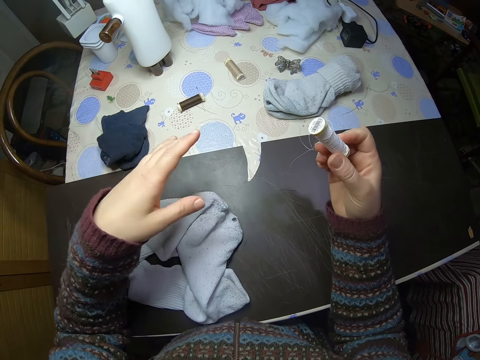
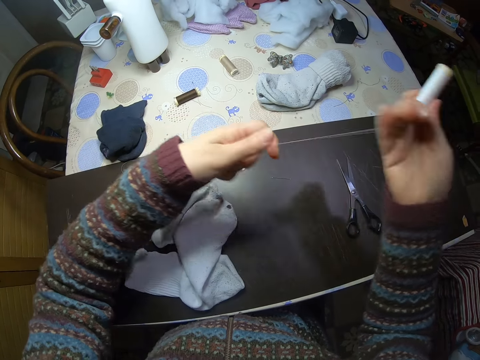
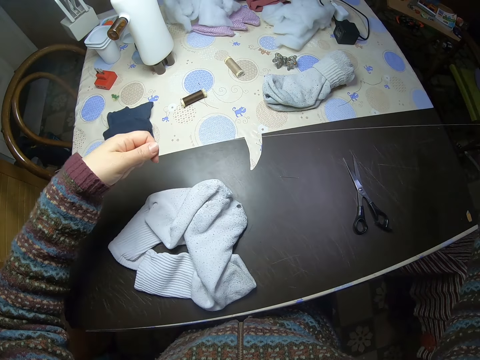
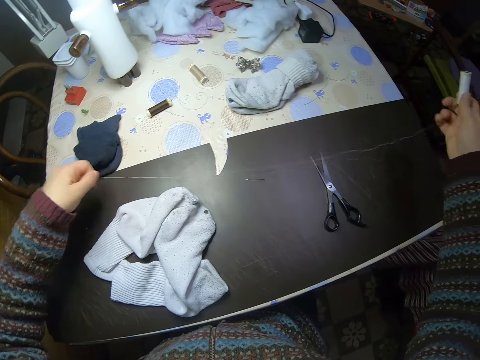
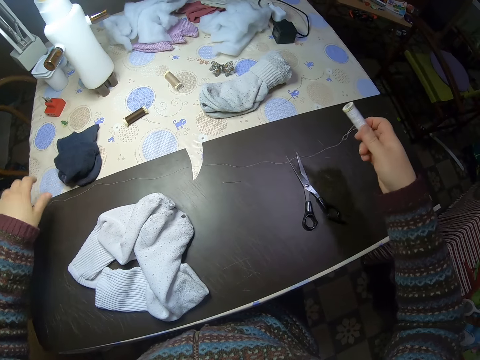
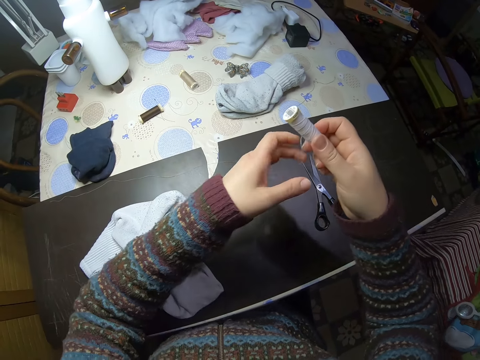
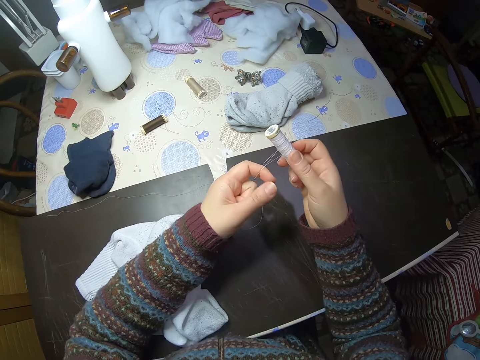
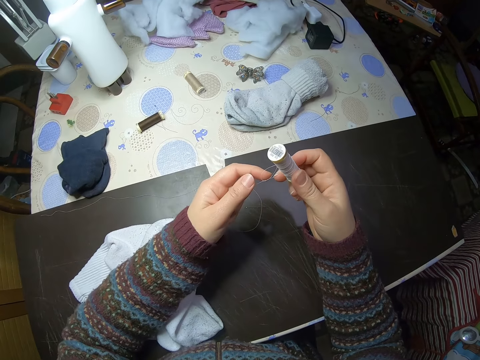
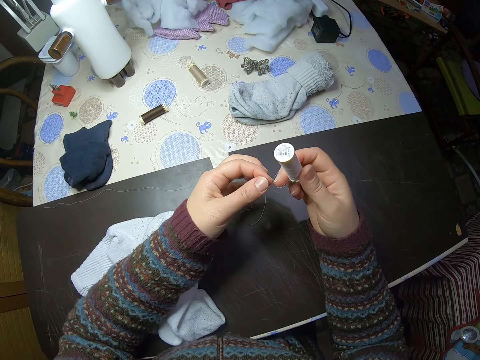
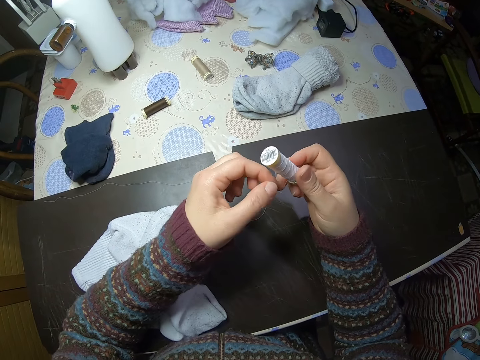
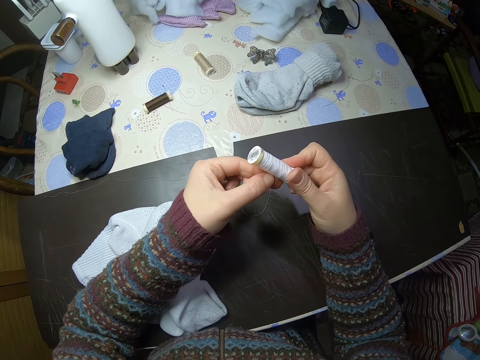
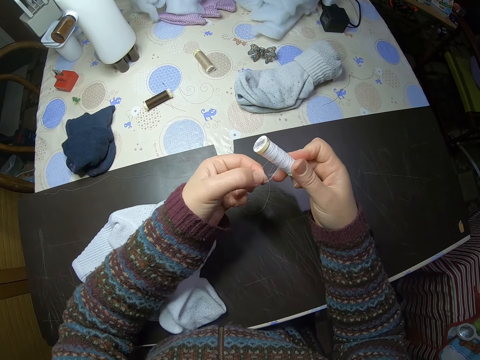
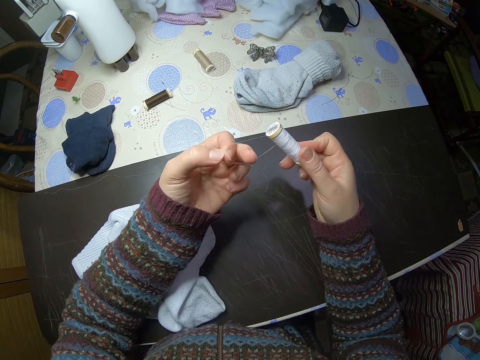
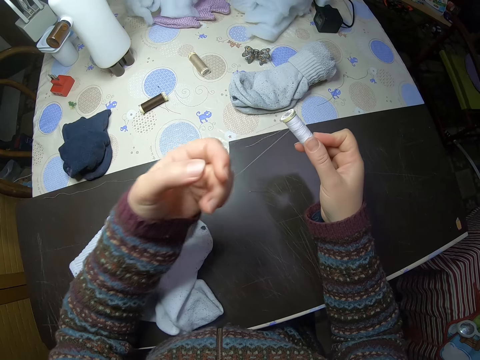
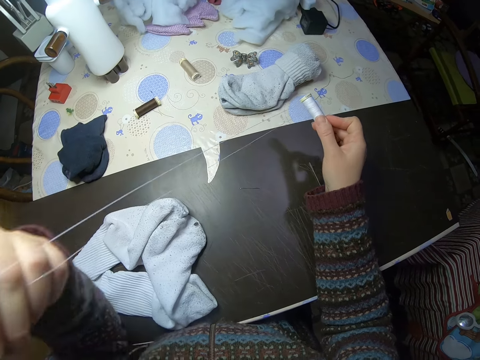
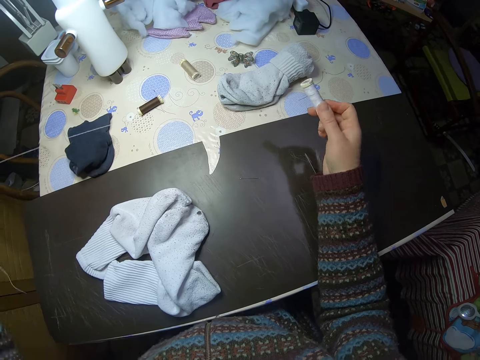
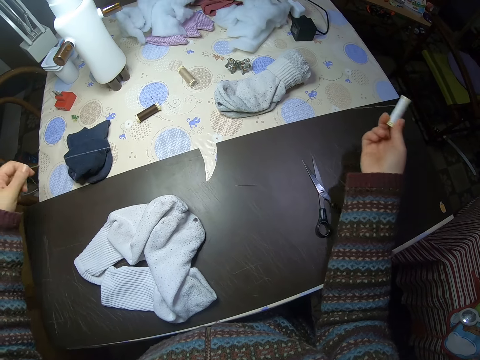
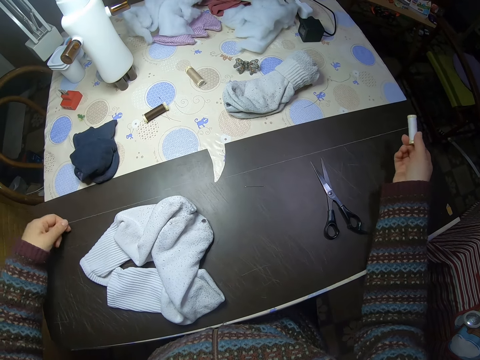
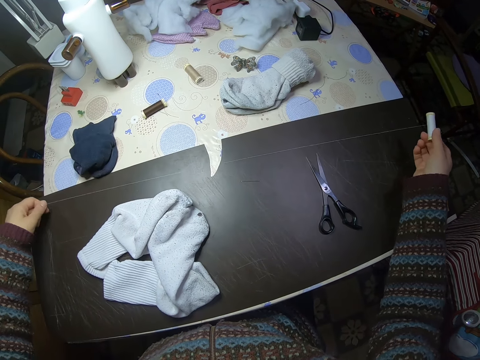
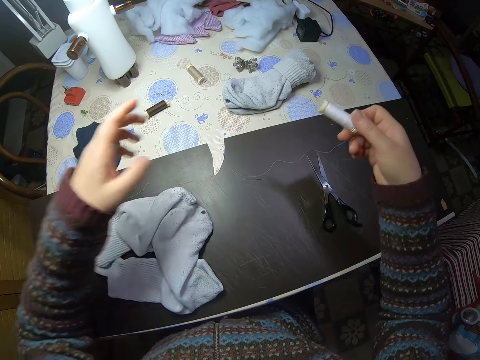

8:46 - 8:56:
The camera wearer pulls thread from the spool of thread.

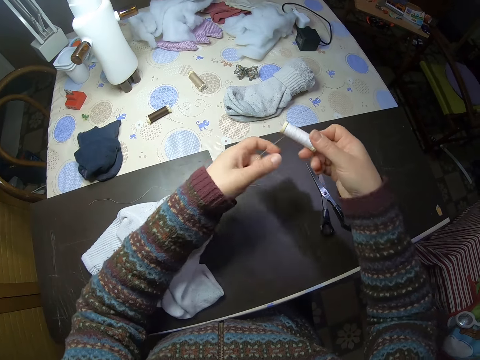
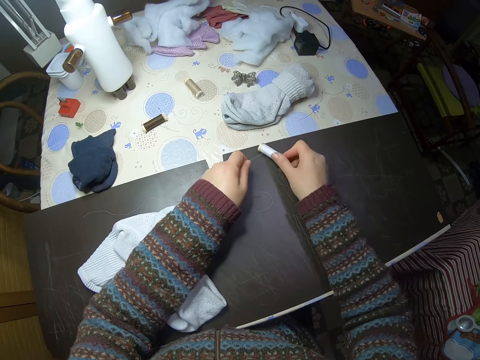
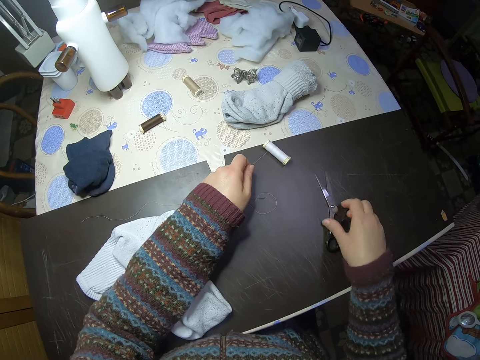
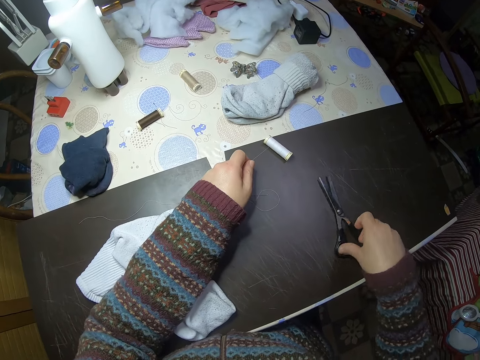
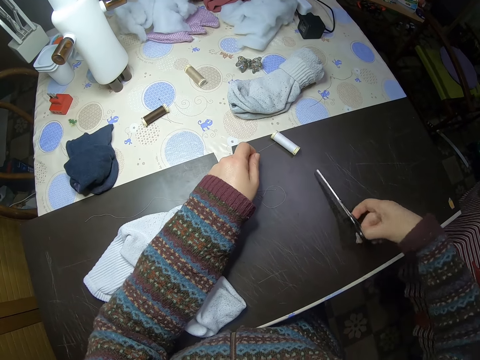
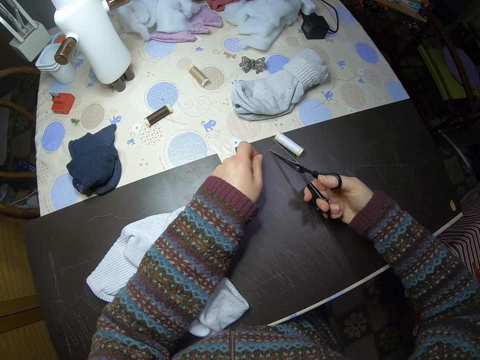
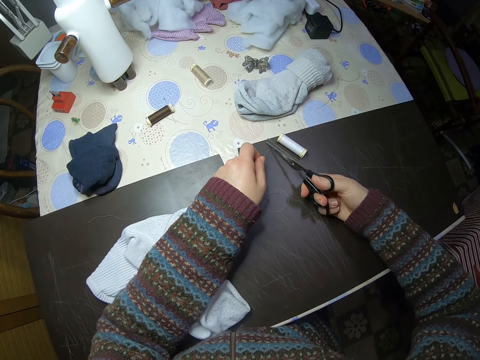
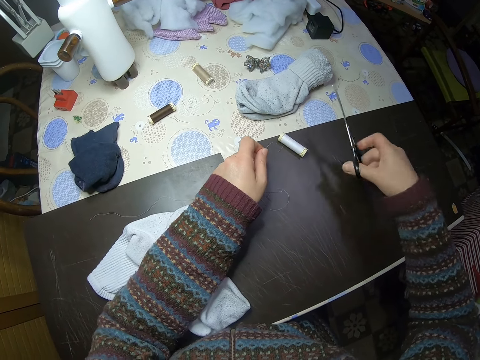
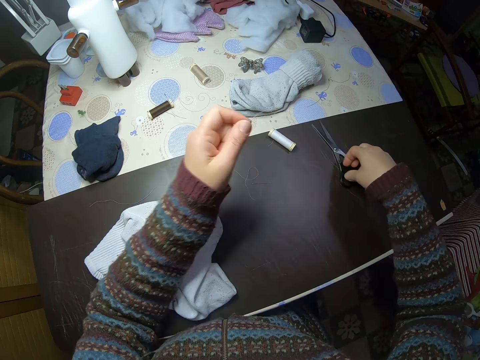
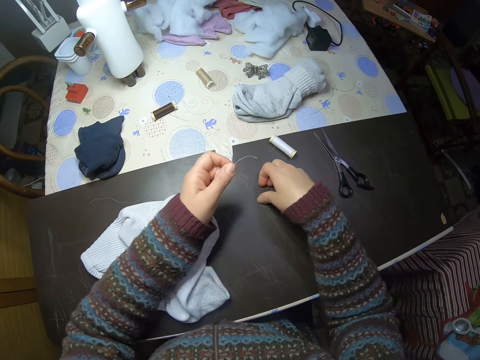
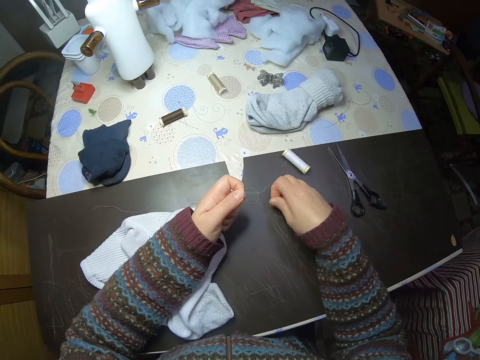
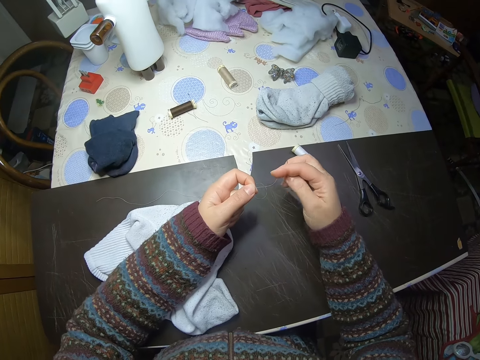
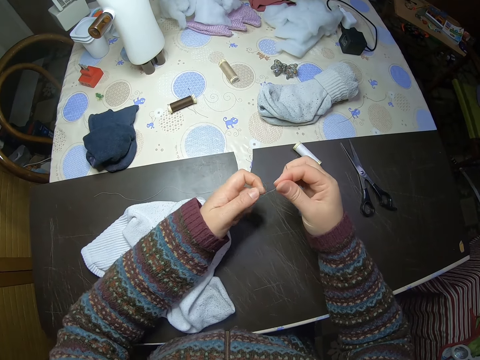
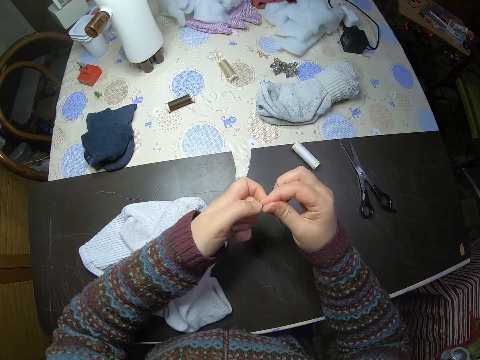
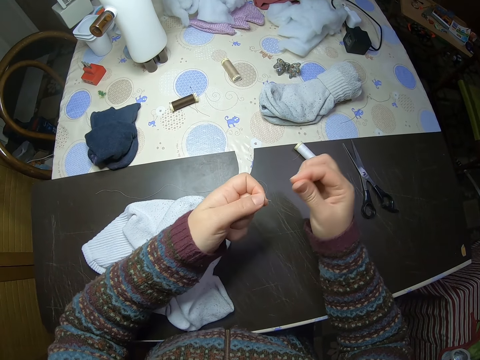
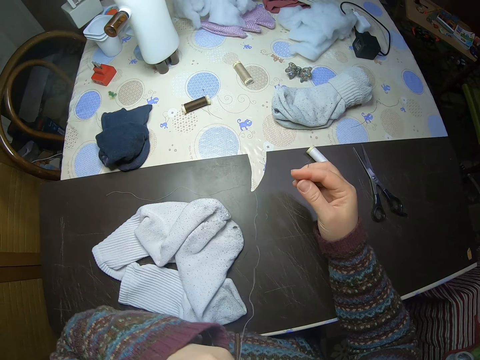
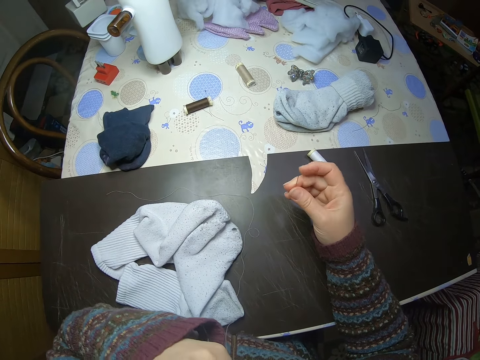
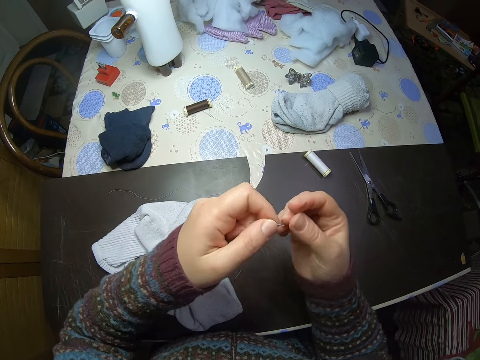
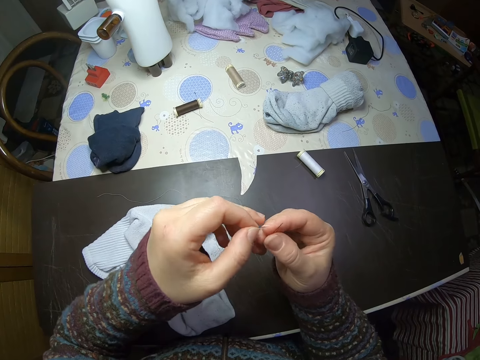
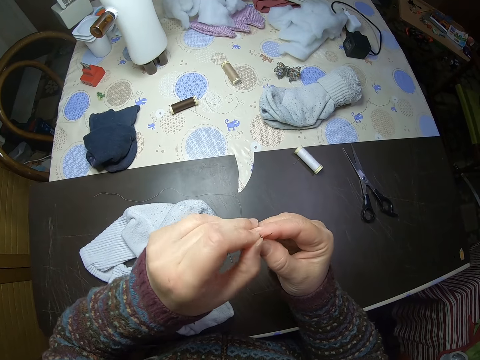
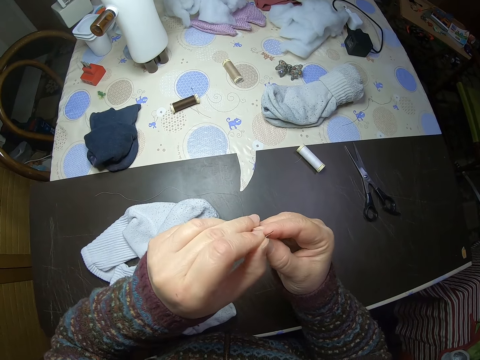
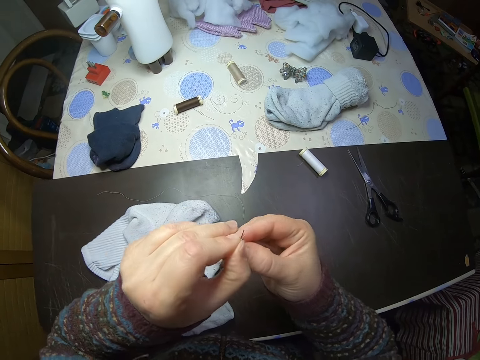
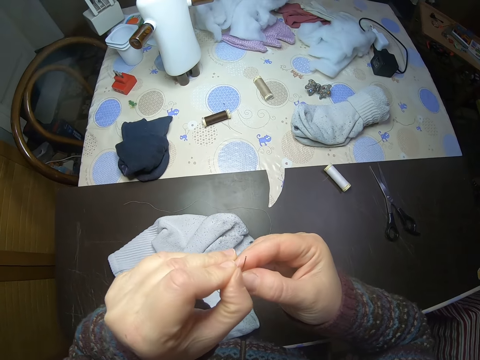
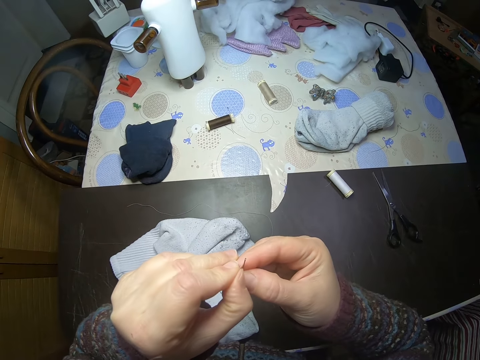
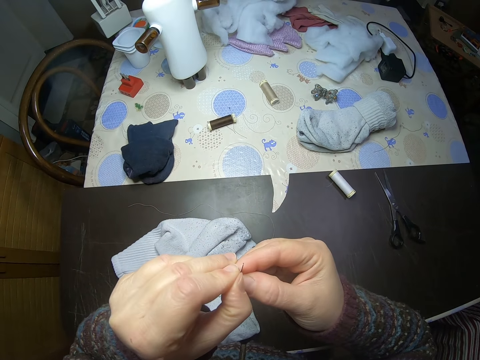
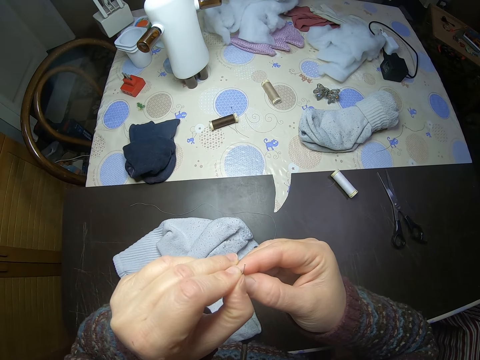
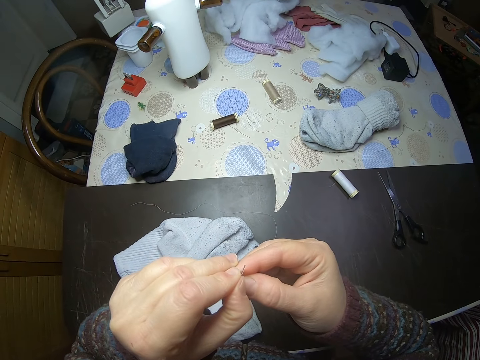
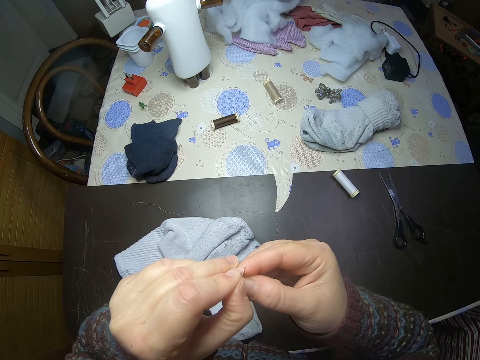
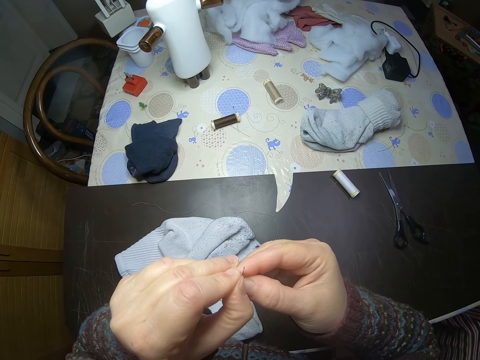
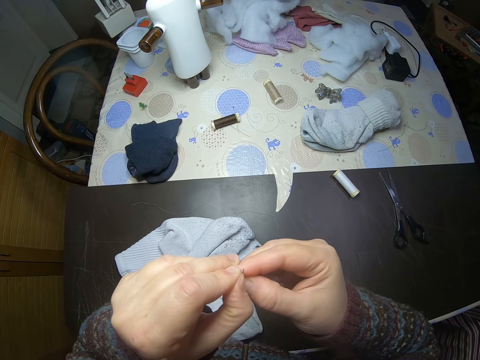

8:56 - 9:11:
The camera wearer drops the spool of thread on the table. He picks up the pair of scissors from the table. He cuts the thread from the spool of thread with the pair of scissors. He drops the pair of scissors on the table. He picks up the needle from the table. He holds the tip of the thread with his fingers. He puts the tip of the thread in his mouth. He inserts the thread in the needle. He inserts the tip of the thread in the needle.

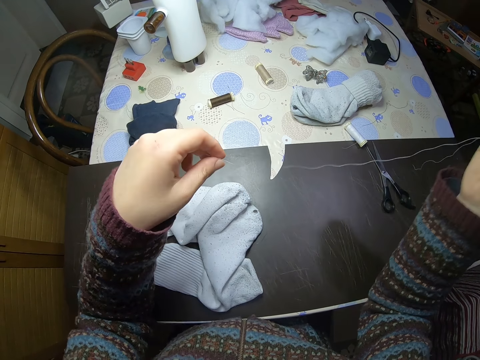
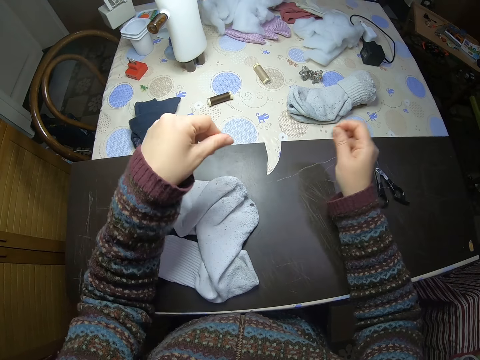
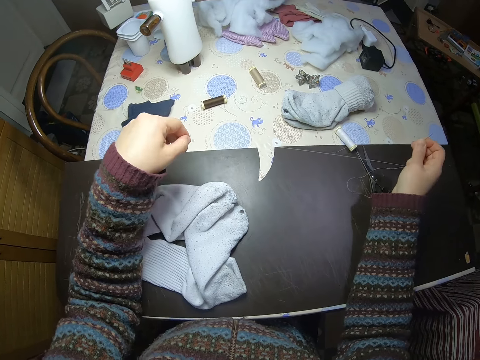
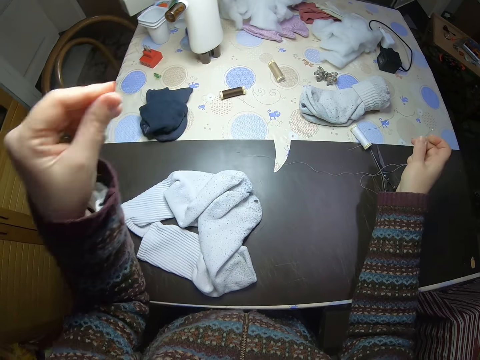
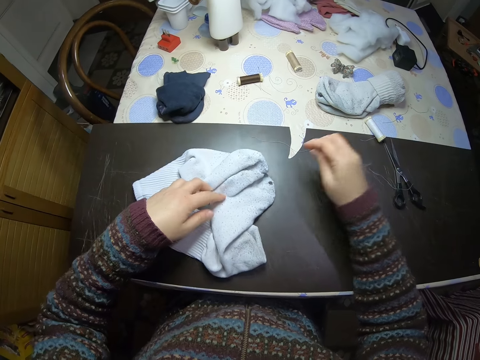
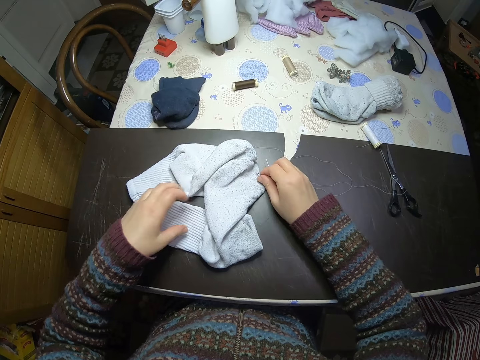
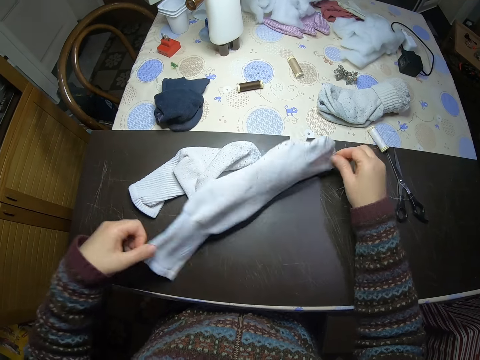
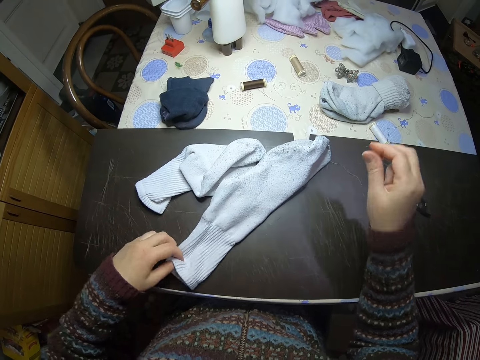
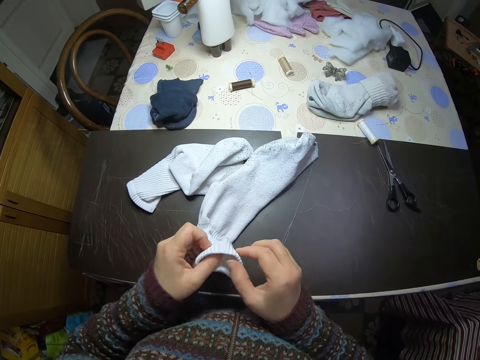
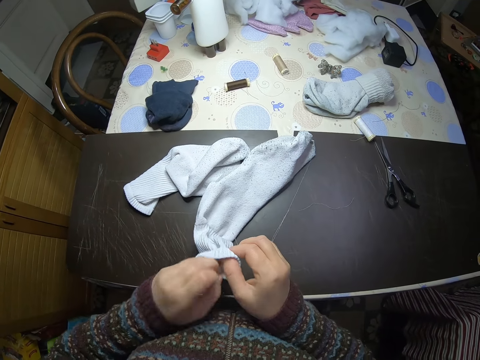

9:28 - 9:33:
The camera wearer touches the pair of socks on the table. They drop the thread on the table. They pick up a sock on the table.
